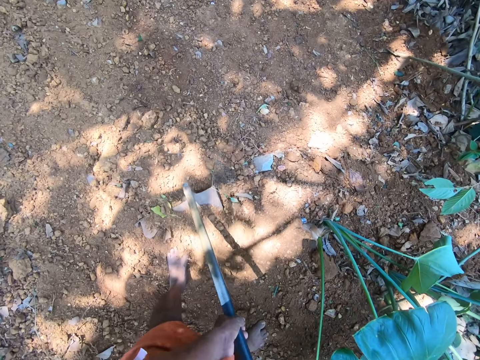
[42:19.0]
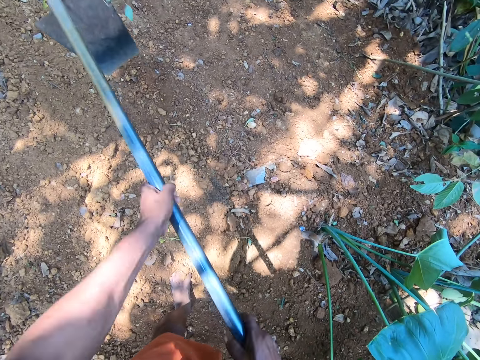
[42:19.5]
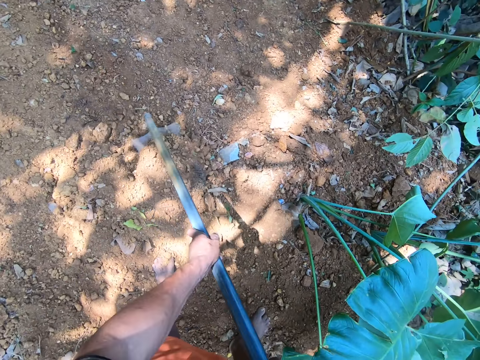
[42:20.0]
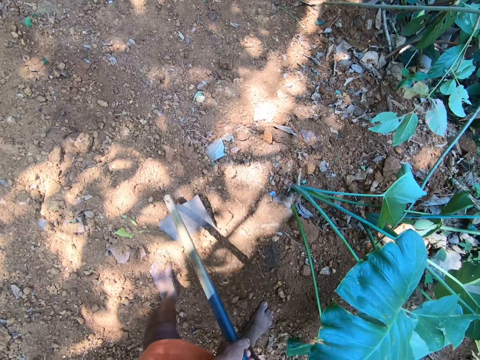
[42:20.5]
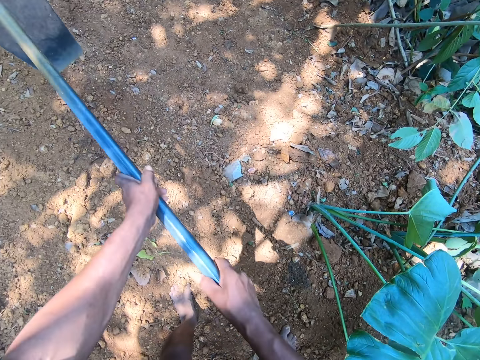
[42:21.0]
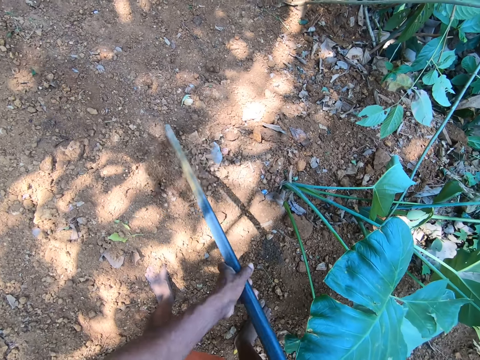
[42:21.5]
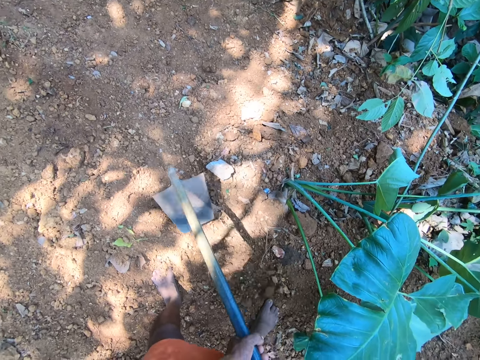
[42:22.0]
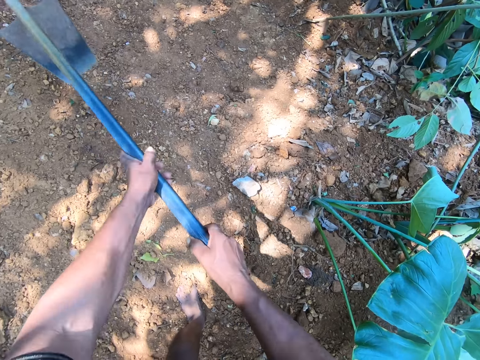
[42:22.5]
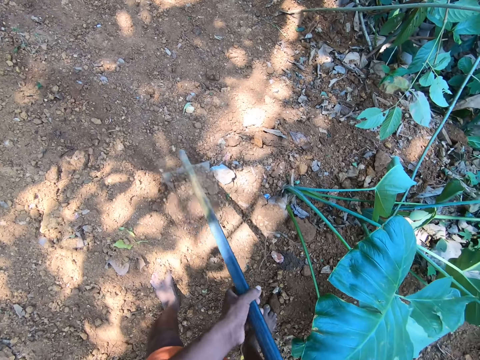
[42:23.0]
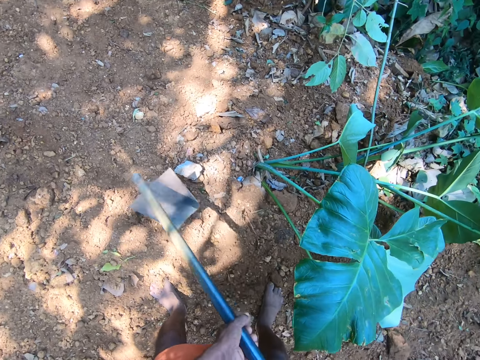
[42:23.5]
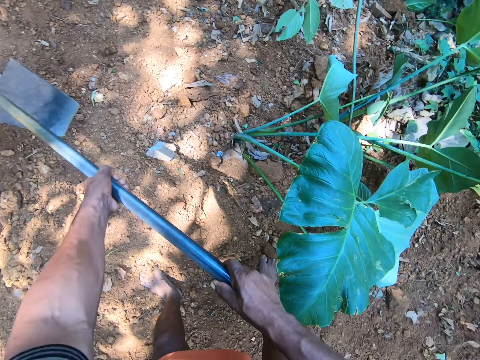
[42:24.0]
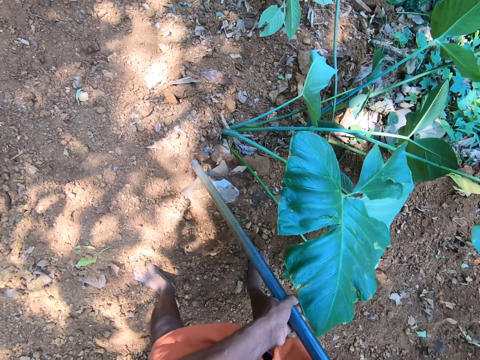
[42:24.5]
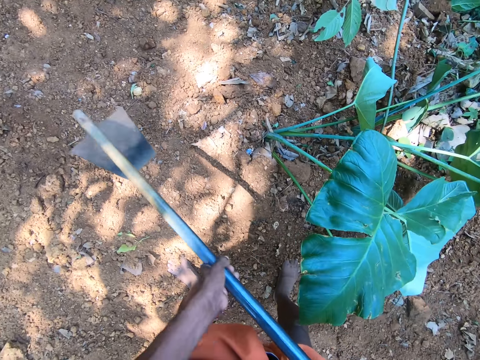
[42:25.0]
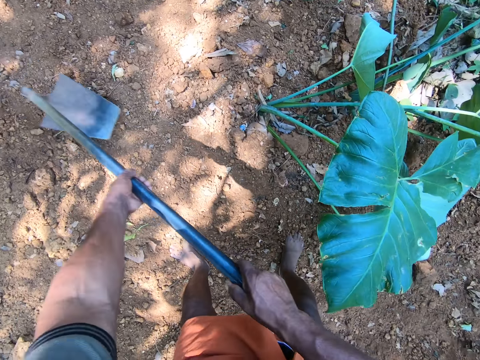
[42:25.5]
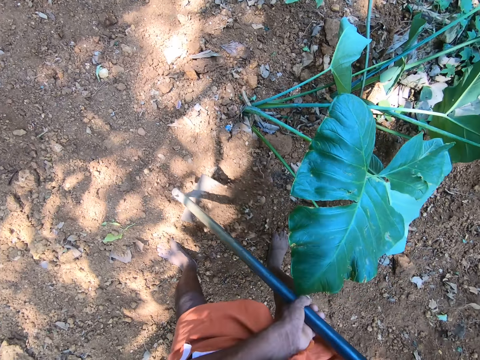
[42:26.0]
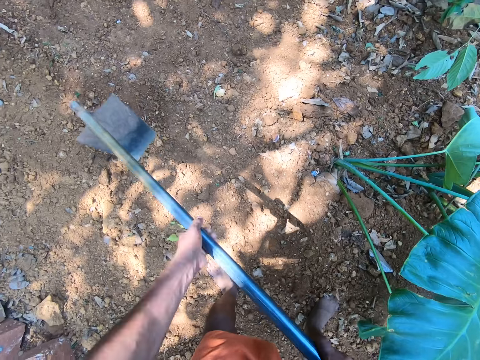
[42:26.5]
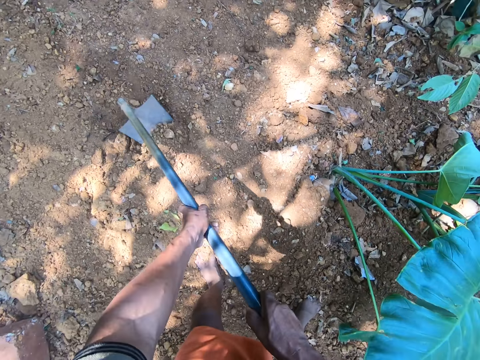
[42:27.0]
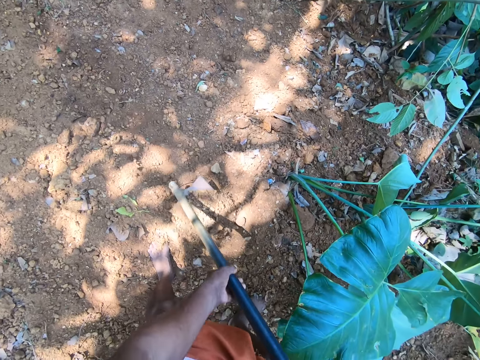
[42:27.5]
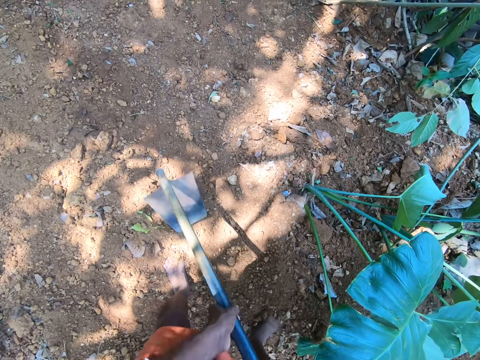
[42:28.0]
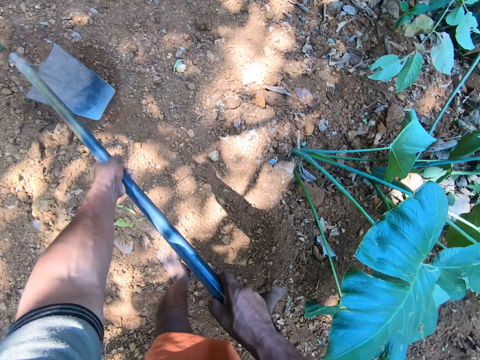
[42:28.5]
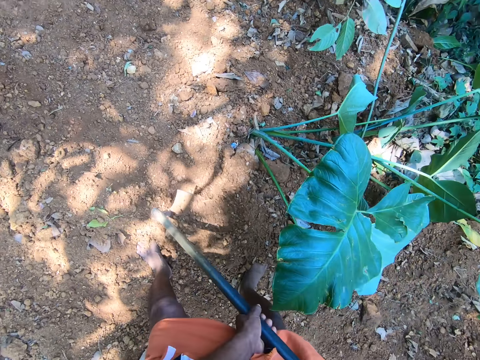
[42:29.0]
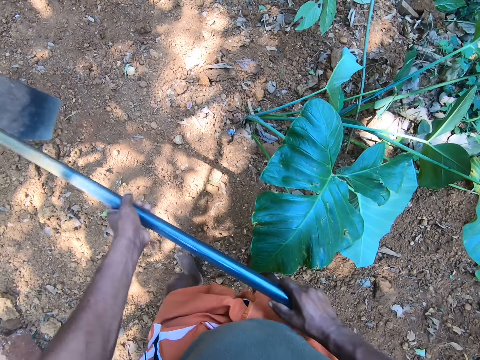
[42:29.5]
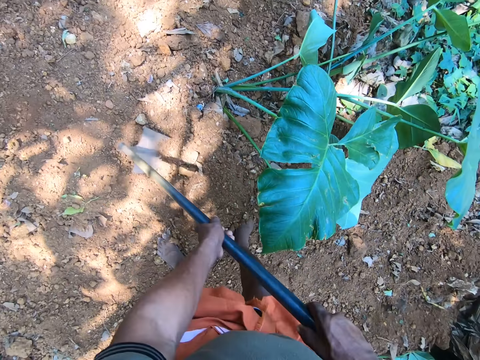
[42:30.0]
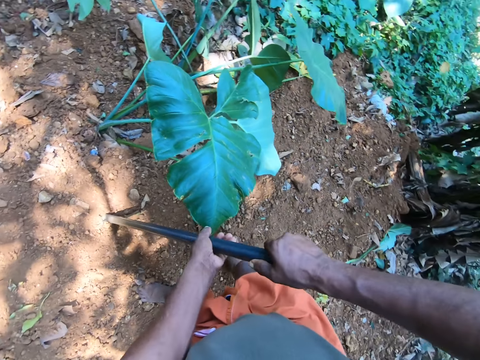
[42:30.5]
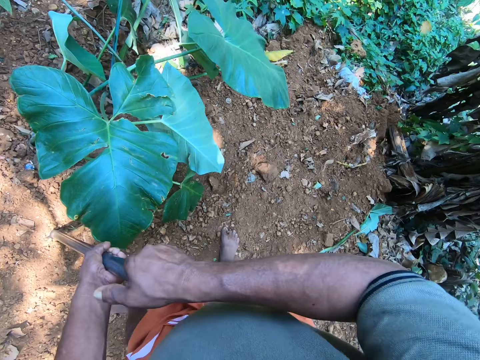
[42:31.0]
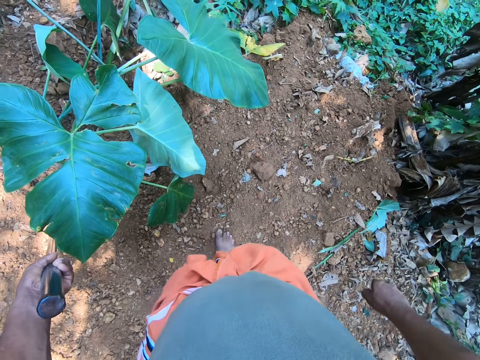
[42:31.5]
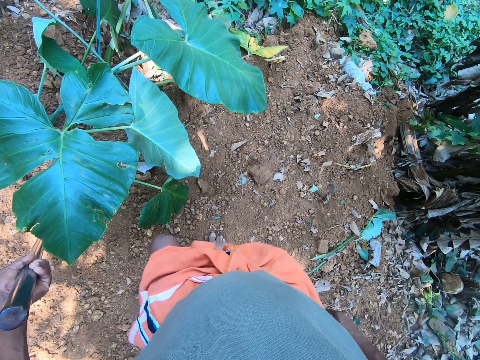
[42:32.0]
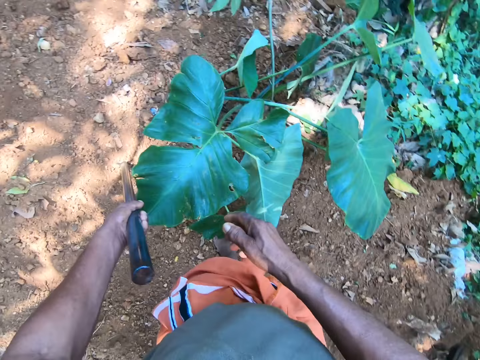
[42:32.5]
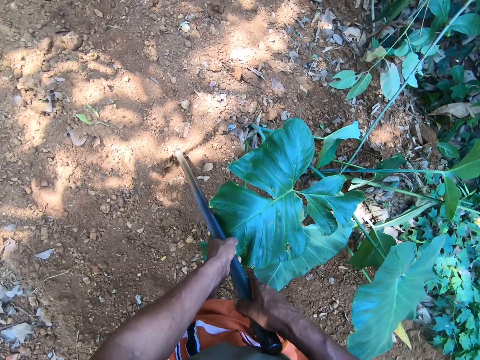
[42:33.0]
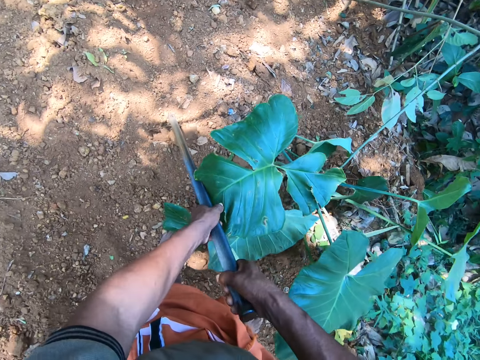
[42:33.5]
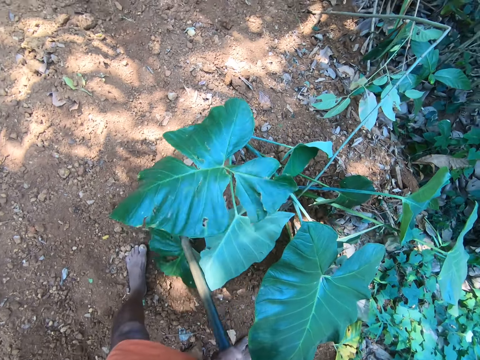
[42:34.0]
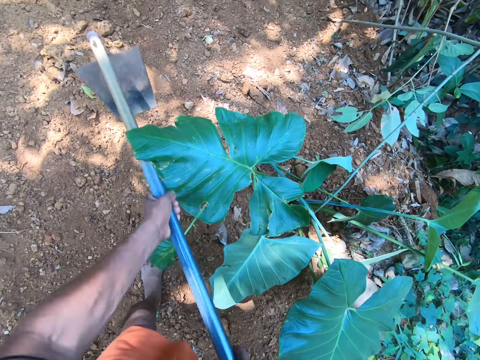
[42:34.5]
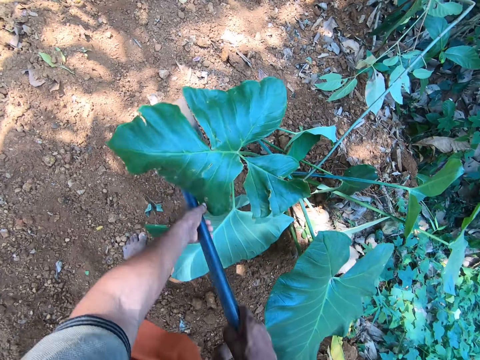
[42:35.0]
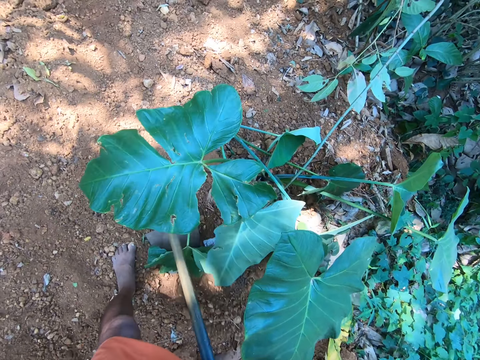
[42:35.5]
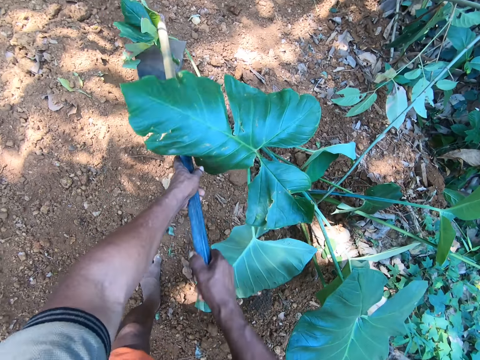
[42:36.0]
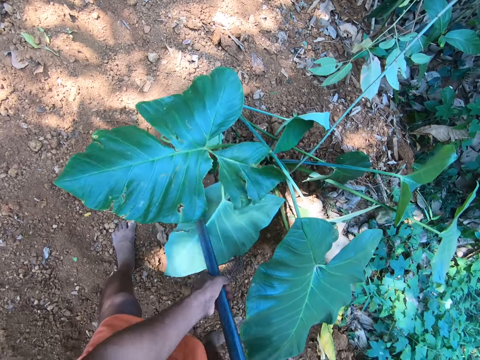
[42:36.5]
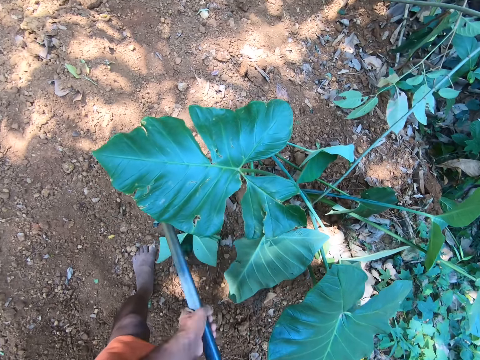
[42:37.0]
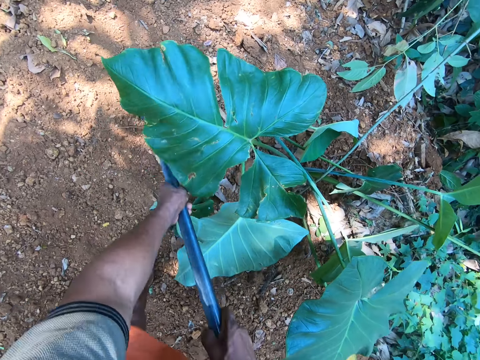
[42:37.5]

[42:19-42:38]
The camera wearer digs the ground. He looks around. He removes his right hand from the grip of the hoe in his left hand. He places his right hand on the grip of the hoe in his left hand. He gathers soil with the hoe in his hands. He digs the ground.

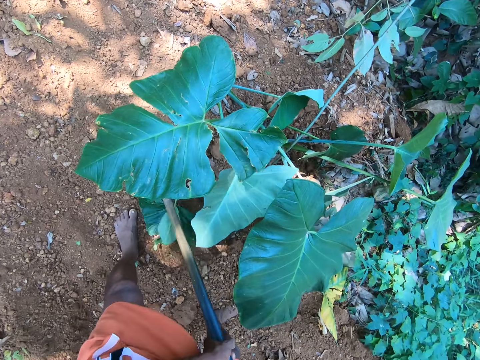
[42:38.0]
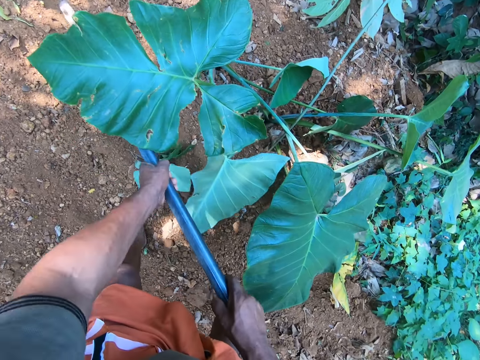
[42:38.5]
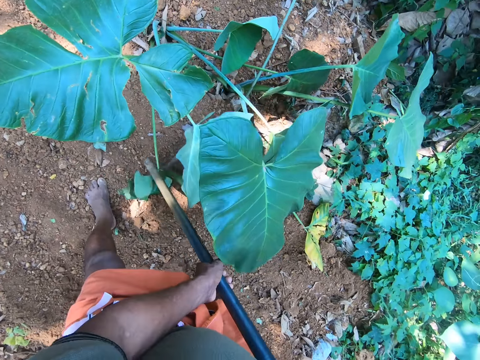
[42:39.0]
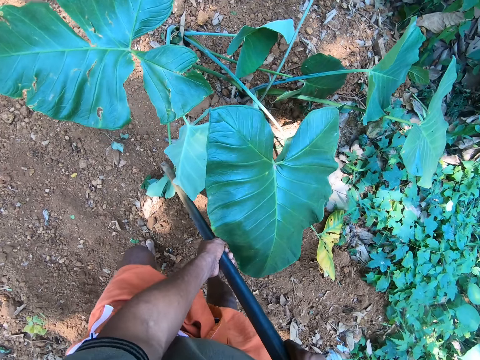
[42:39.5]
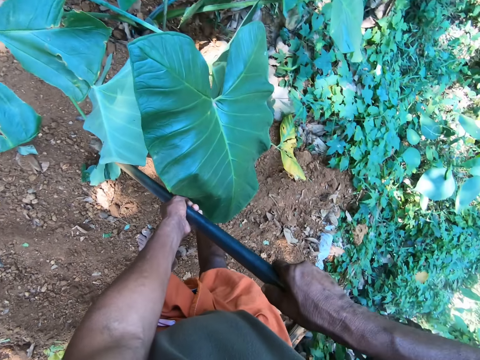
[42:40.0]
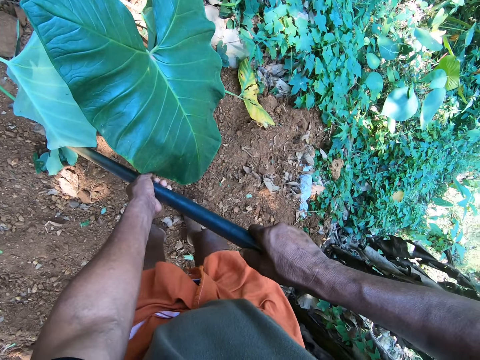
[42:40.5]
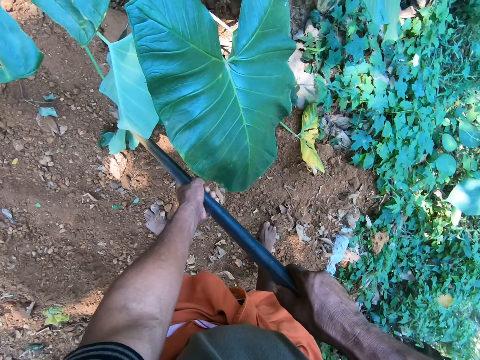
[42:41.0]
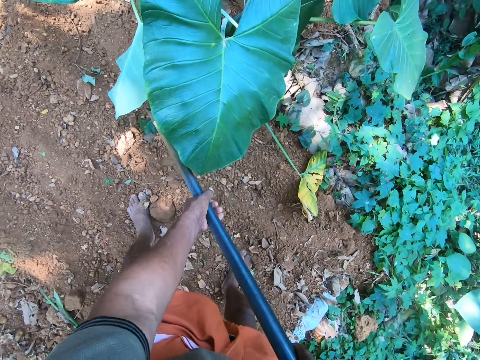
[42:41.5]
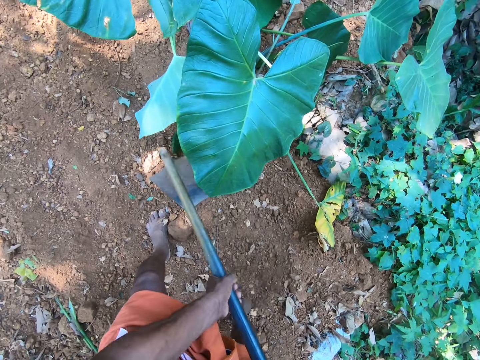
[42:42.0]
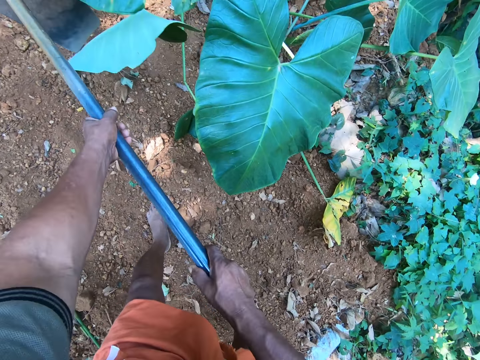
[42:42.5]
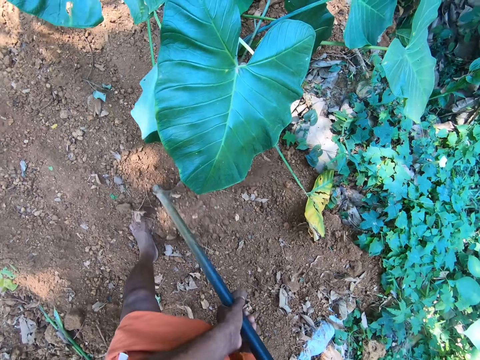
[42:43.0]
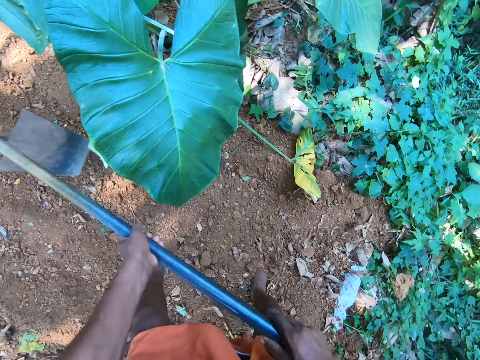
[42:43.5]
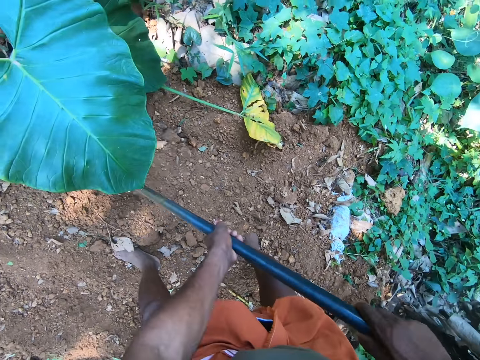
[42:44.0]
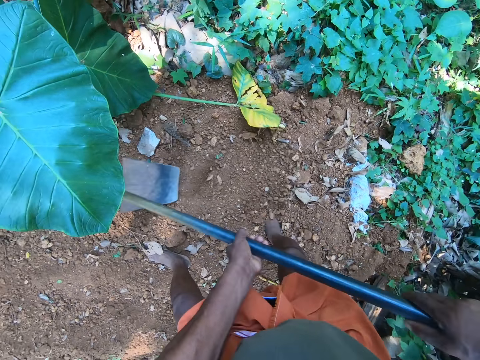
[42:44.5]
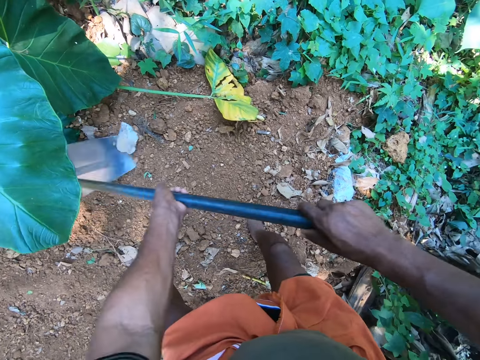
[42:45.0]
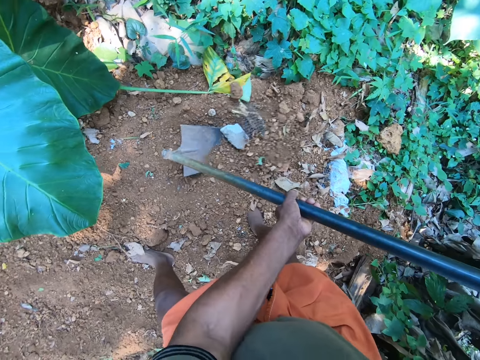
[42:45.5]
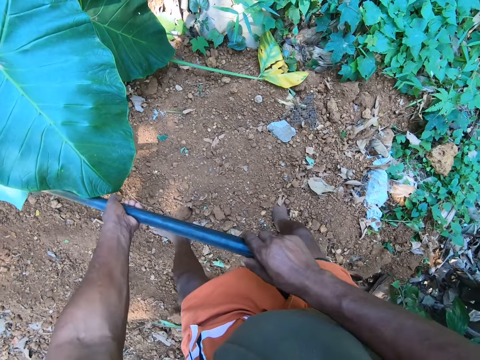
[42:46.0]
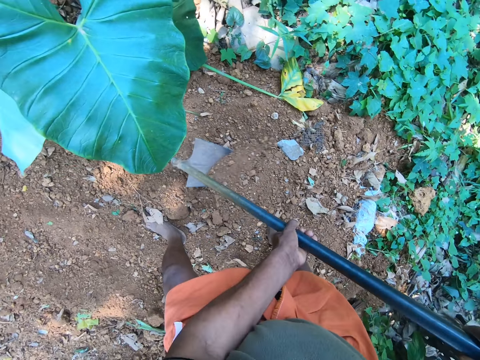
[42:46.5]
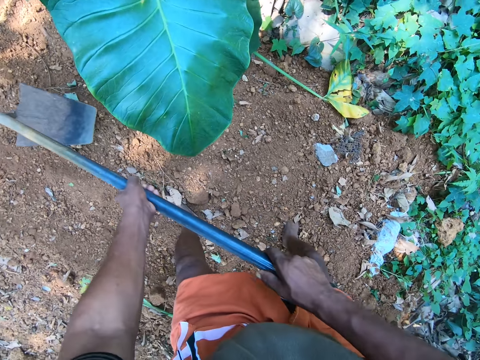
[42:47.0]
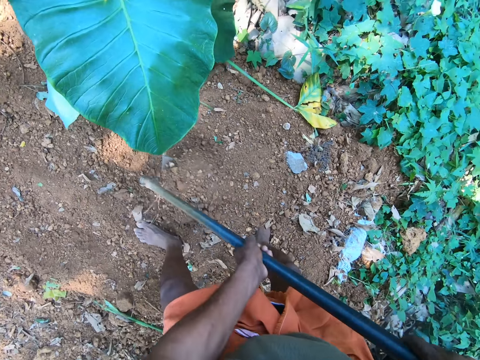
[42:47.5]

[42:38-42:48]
The camera wearer looks around. They dig the ground.
